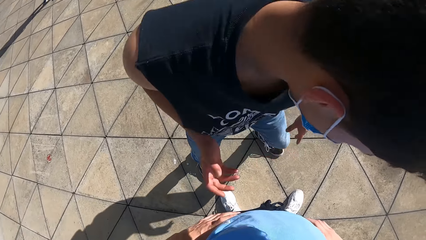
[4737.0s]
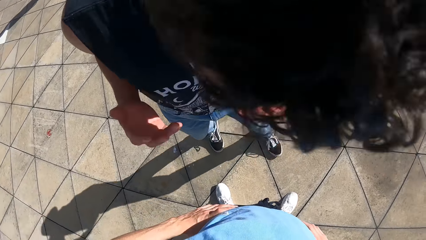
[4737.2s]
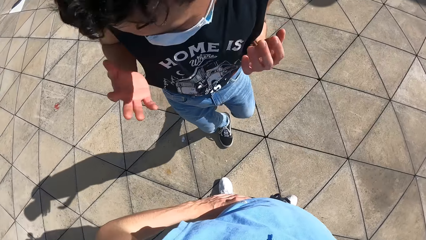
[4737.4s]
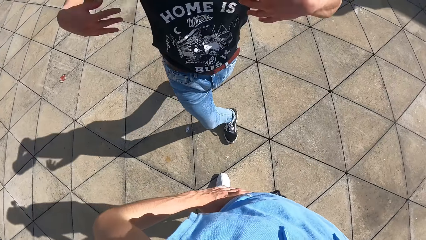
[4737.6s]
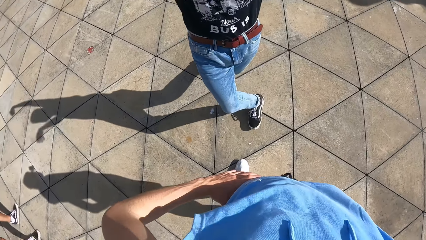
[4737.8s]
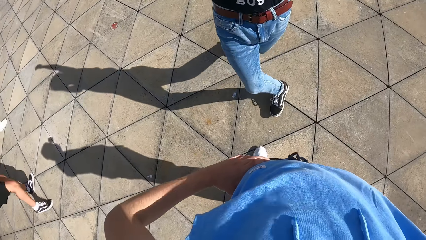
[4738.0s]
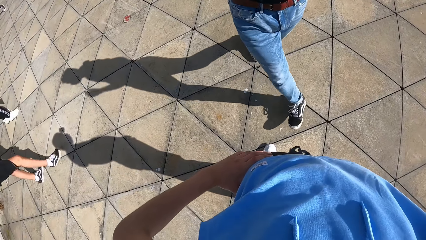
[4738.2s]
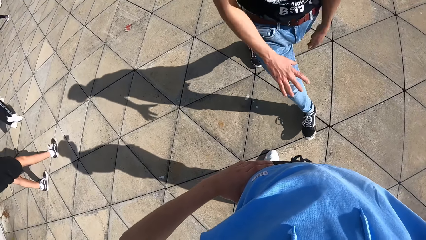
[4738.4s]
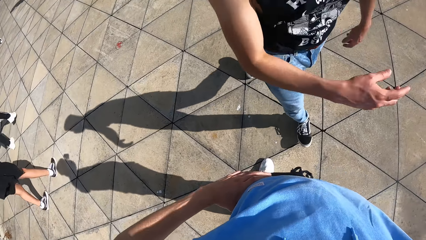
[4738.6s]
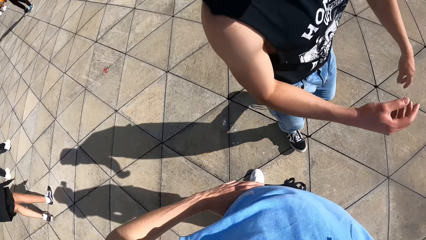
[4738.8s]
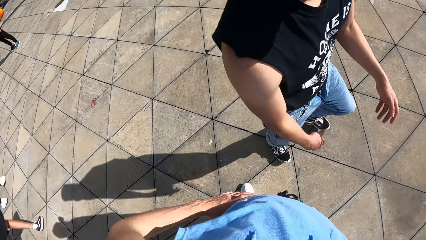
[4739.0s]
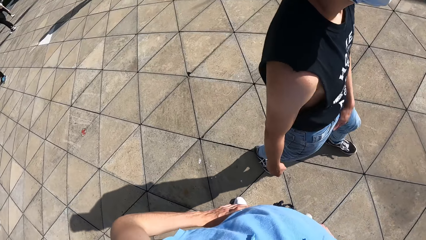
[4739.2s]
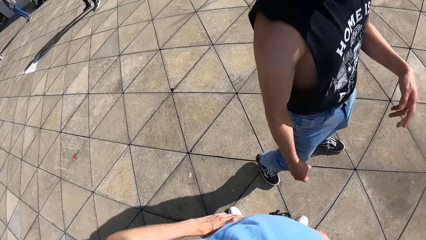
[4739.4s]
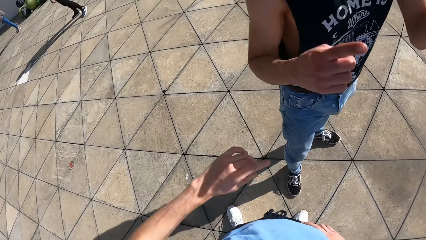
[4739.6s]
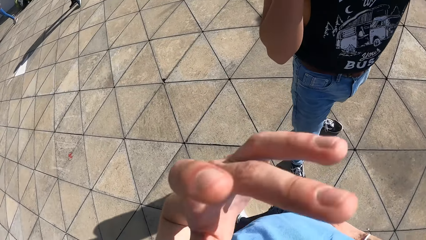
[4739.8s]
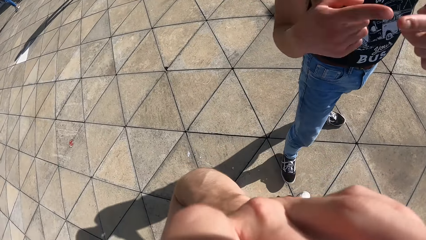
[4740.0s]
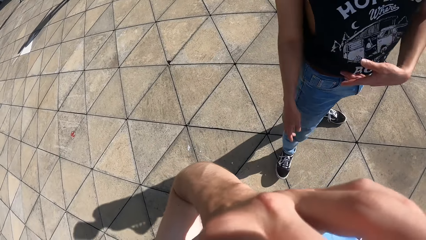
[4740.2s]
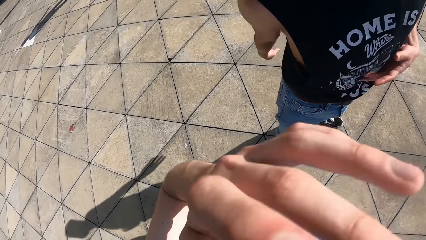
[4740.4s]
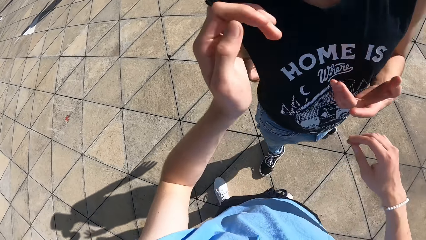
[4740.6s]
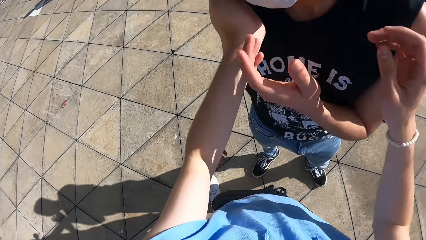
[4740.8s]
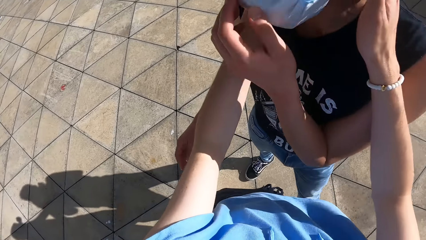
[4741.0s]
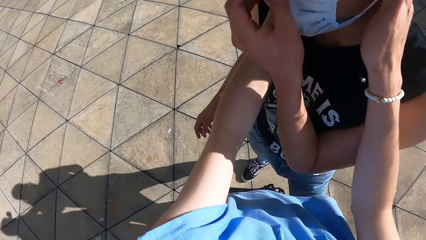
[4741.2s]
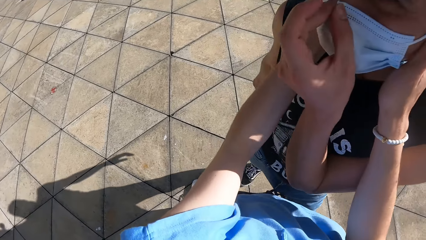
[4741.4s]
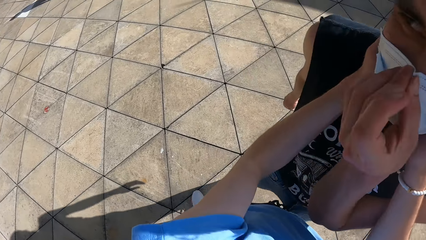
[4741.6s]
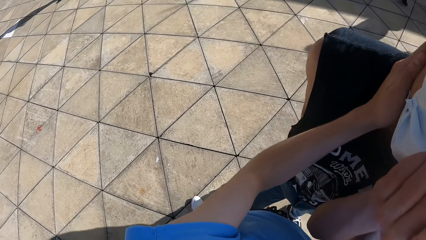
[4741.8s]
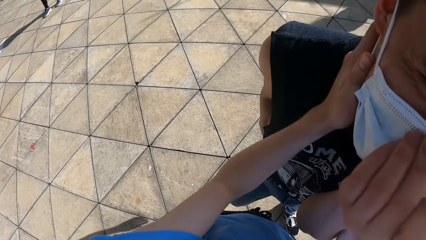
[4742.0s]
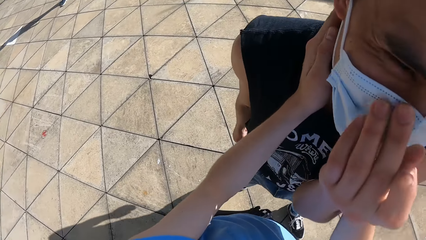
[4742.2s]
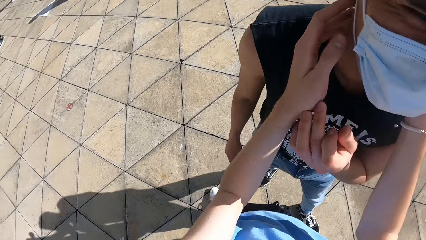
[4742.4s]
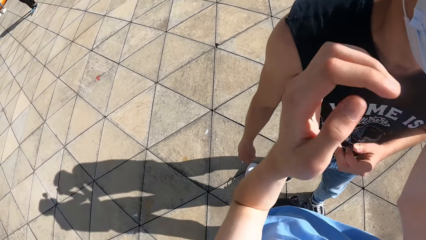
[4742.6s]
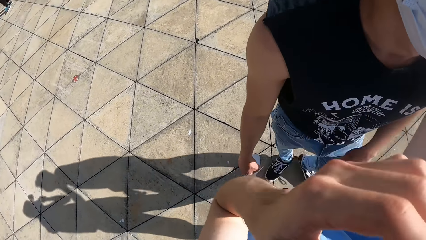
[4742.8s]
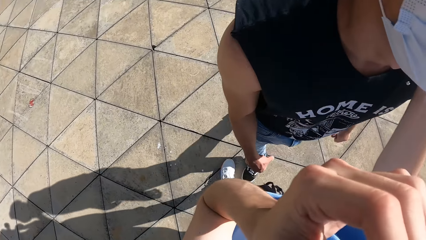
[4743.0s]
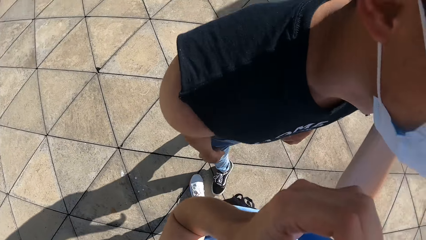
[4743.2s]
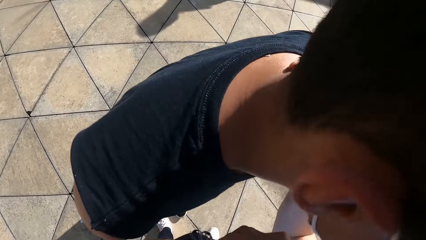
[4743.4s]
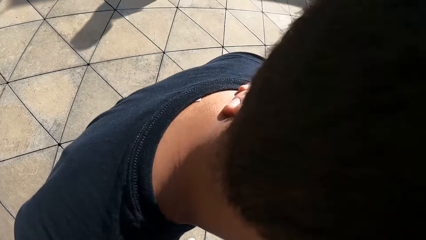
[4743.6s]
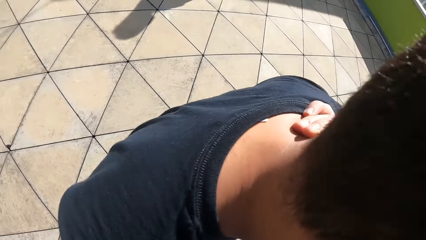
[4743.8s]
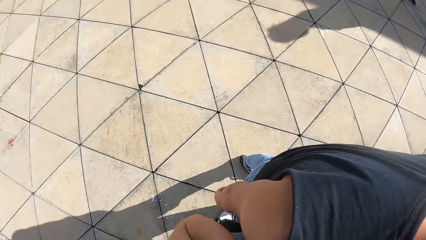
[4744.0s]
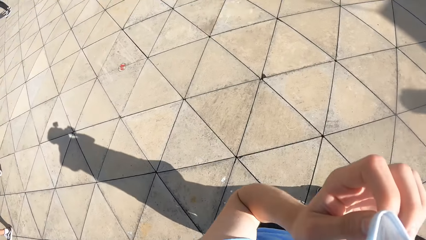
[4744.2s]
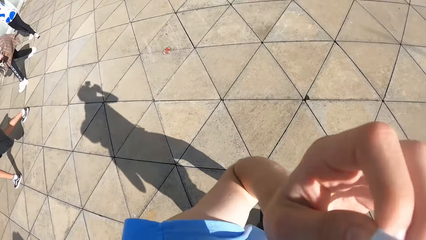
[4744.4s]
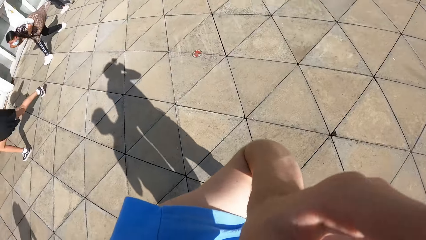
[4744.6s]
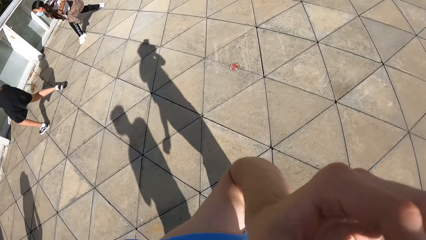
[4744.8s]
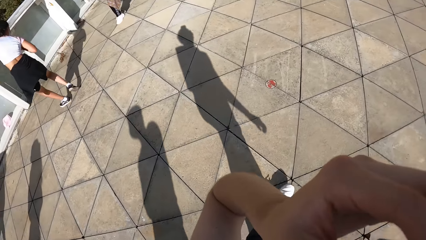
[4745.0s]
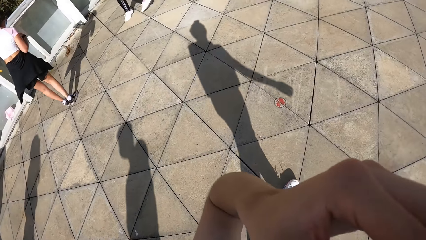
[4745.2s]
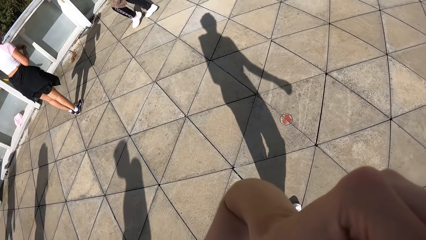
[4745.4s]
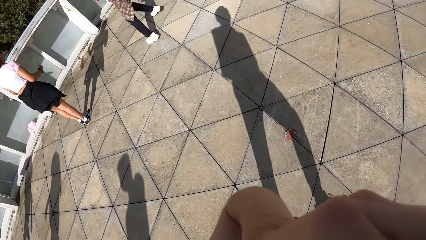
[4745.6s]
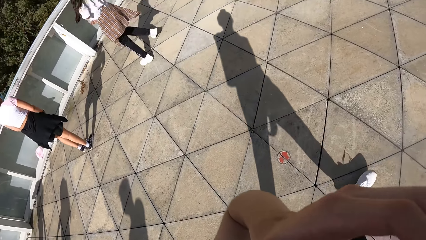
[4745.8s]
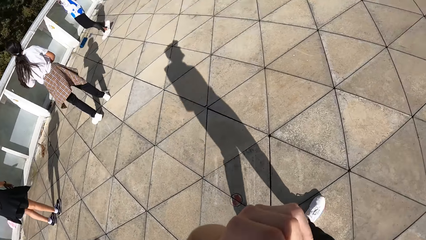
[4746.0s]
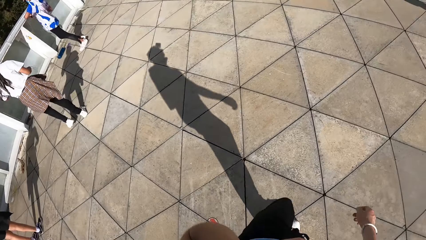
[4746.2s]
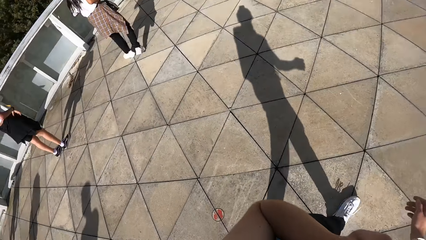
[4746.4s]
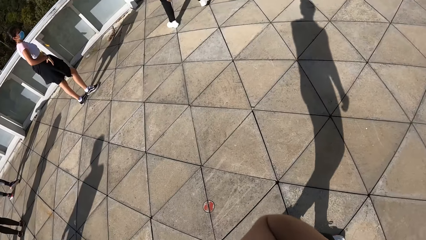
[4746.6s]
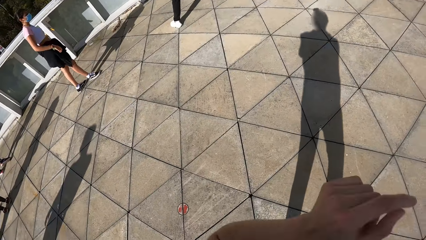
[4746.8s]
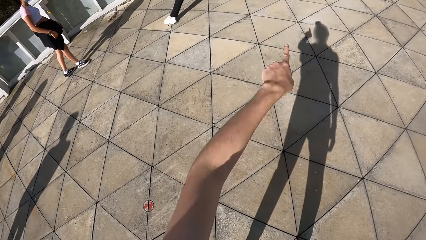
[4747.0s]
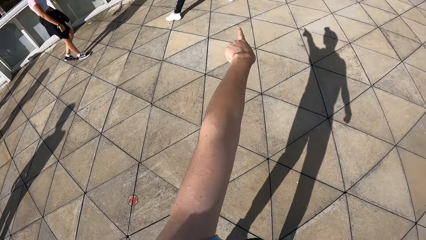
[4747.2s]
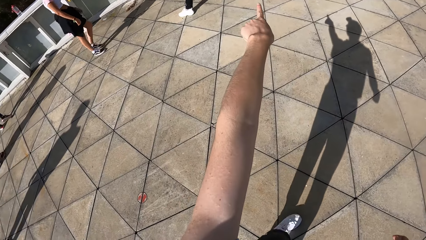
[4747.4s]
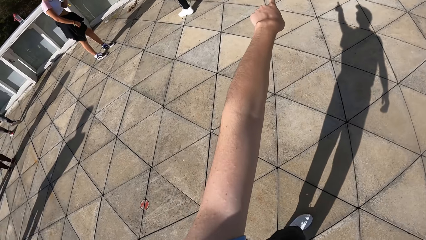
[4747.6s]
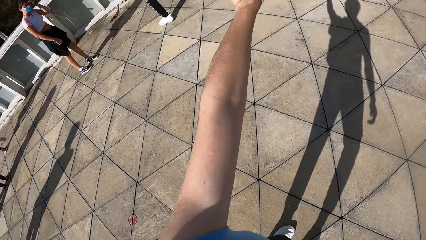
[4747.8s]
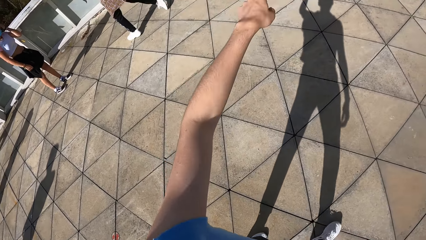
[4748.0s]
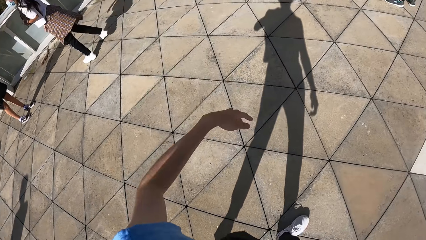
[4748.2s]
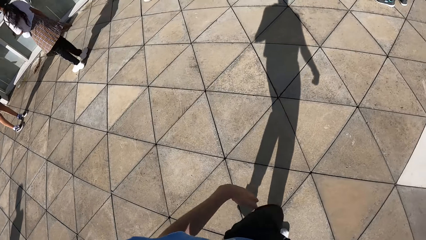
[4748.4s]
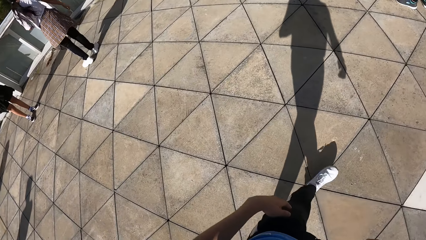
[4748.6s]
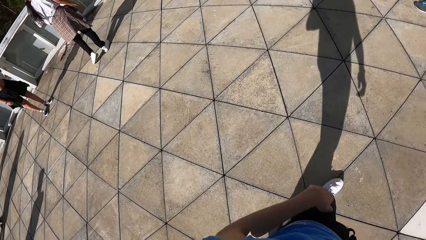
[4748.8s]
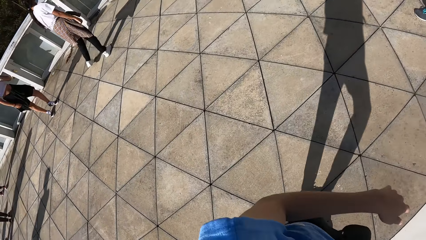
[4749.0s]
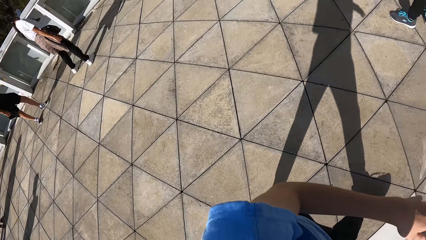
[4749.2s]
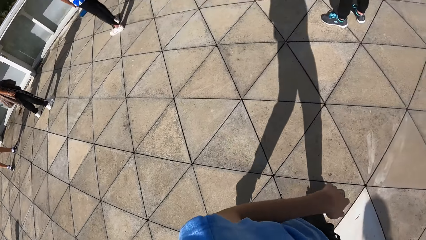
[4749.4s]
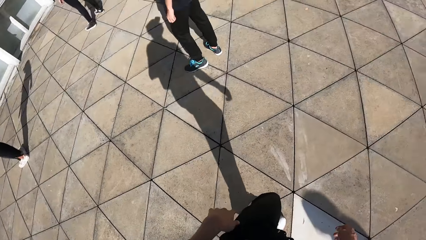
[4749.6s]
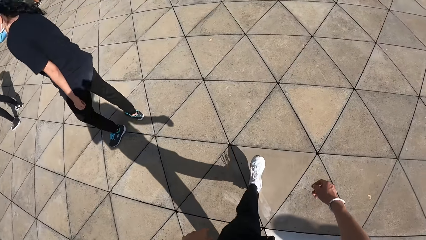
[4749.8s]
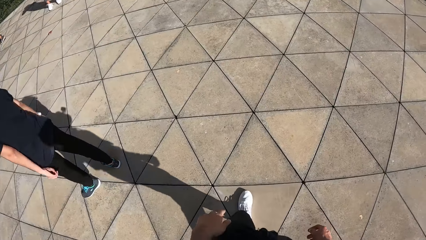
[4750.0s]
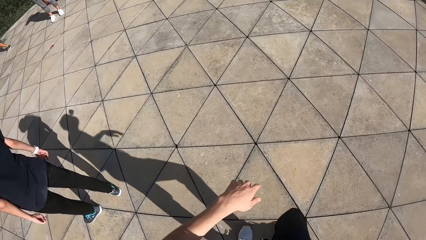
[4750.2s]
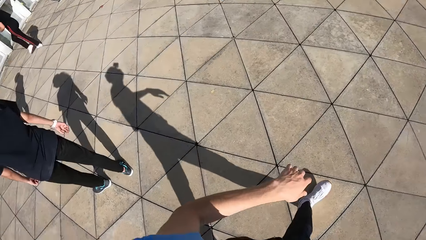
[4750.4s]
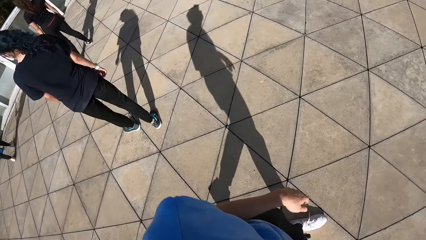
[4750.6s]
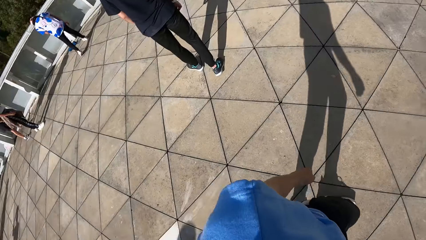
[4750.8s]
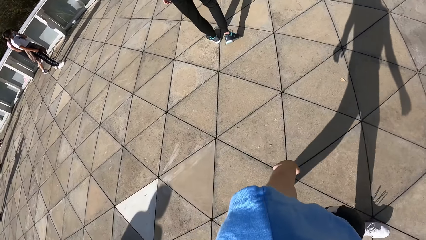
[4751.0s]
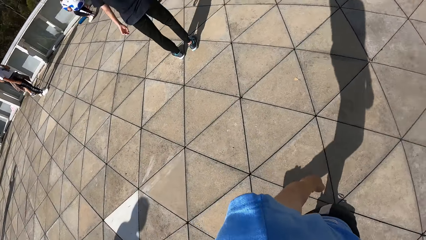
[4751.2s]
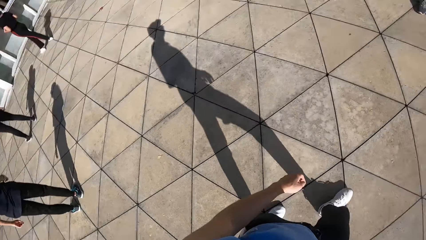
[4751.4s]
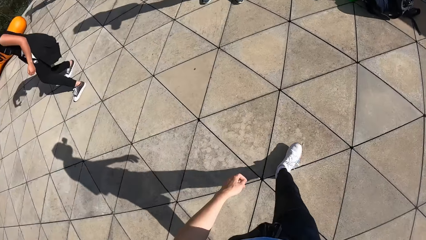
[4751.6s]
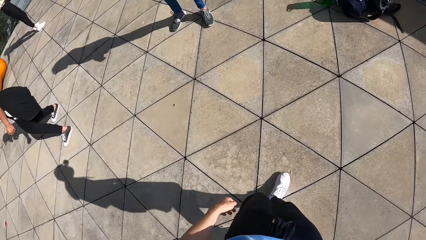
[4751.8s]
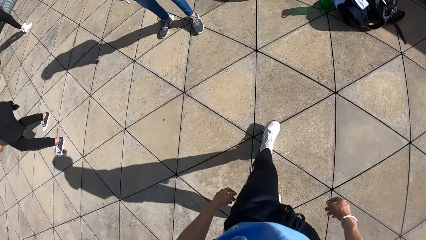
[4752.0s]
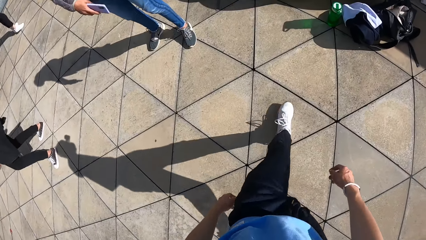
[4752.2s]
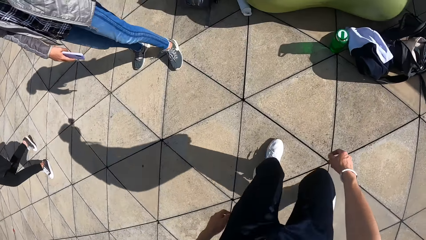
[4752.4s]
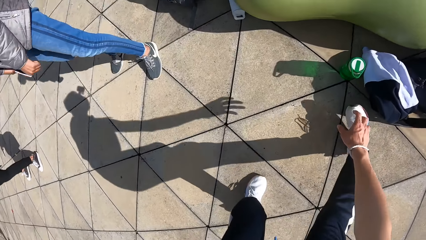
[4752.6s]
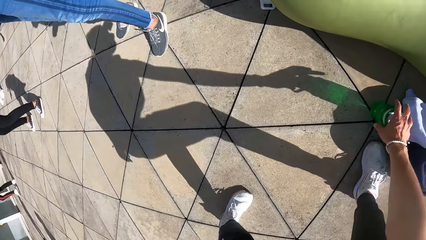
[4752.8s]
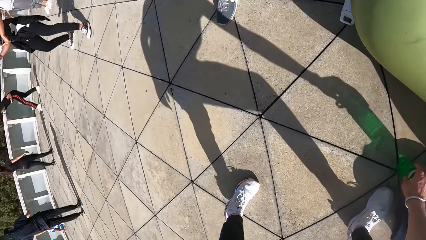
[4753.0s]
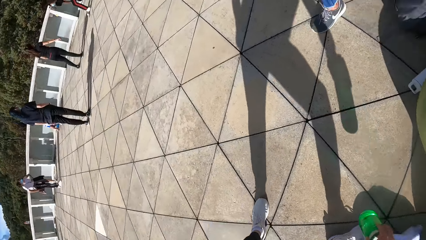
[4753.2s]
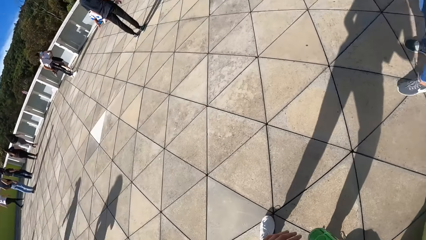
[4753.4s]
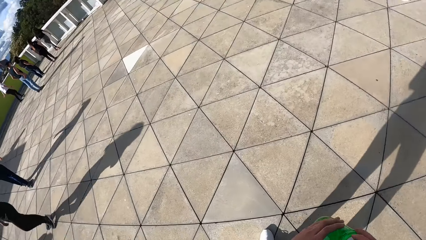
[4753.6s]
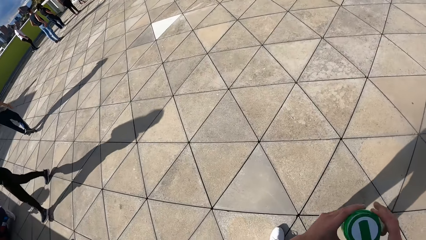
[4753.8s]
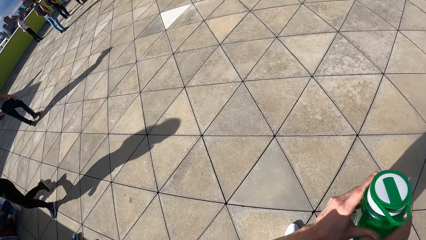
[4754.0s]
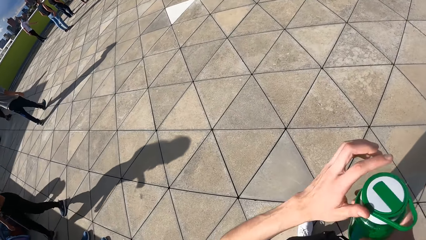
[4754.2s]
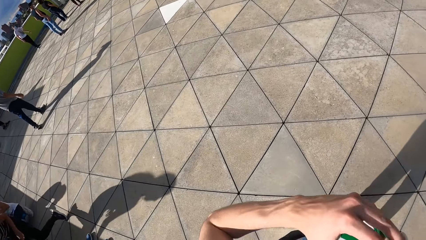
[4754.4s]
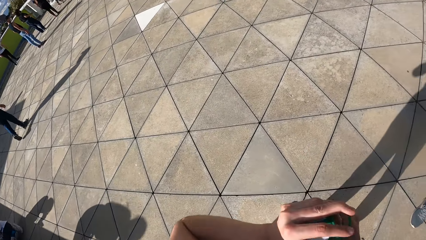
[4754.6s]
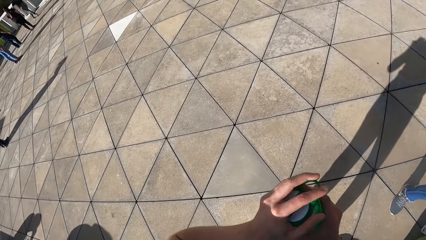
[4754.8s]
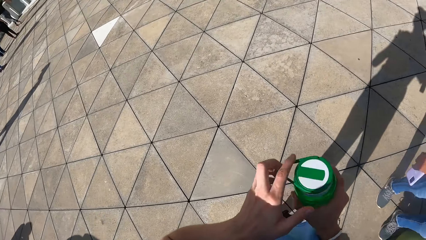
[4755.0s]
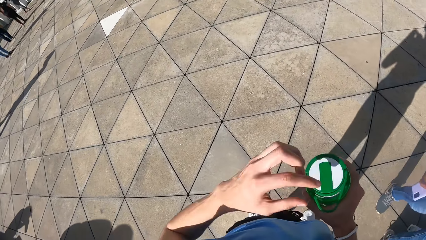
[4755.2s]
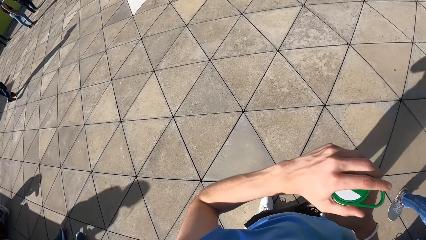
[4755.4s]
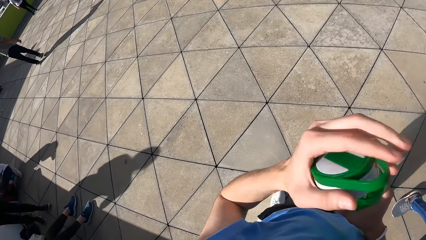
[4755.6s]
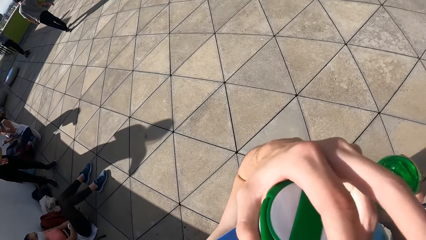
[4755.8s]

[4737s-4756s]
The camera wearer converses with the man. He touches his face with his left hand. He touches the face of the man with both hands and places both hands on the man. The man adjusts the nose mask with his right hand. The camera wearer touches his face with his left hand. He walks on the ground, points around, and interacts with the group of people at the park. He walks on the ground. He picks up a water bottle from the floor with his right hand. He holds the water bottle in both hands. He opens the water bottle in his right hand with his left hand.
